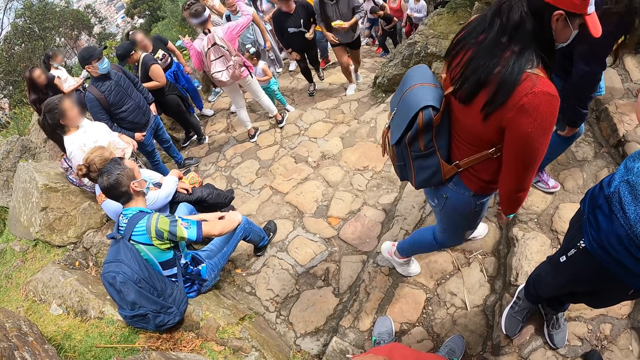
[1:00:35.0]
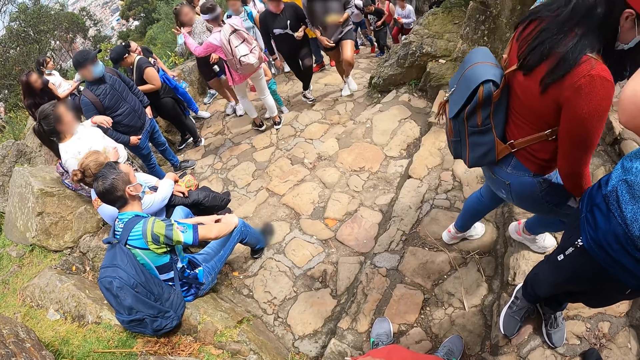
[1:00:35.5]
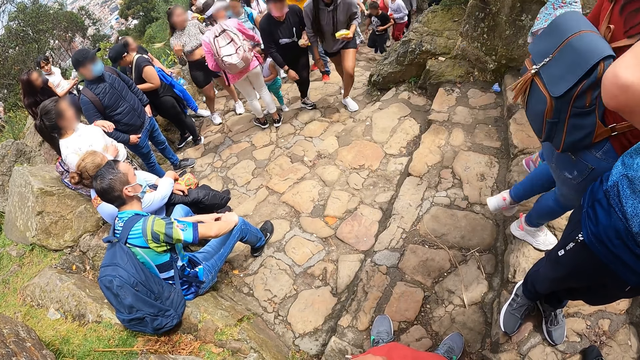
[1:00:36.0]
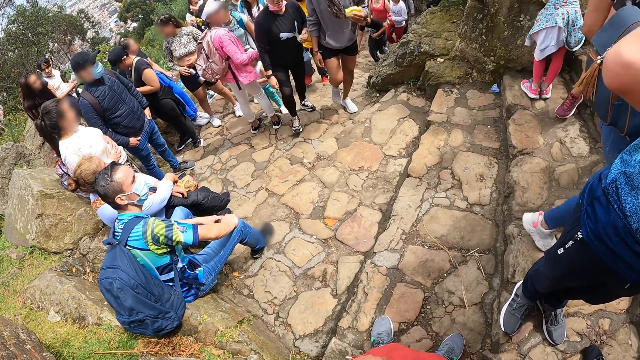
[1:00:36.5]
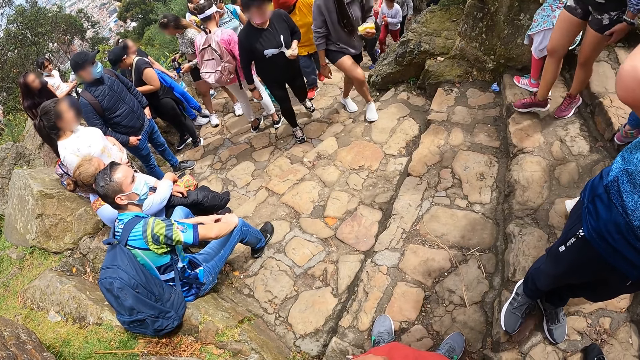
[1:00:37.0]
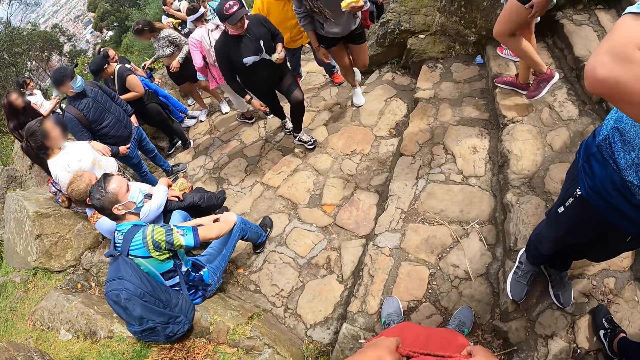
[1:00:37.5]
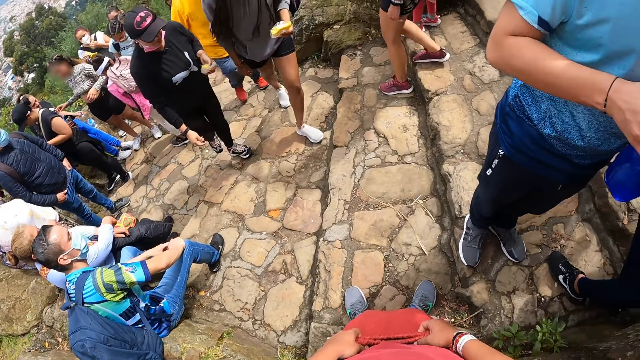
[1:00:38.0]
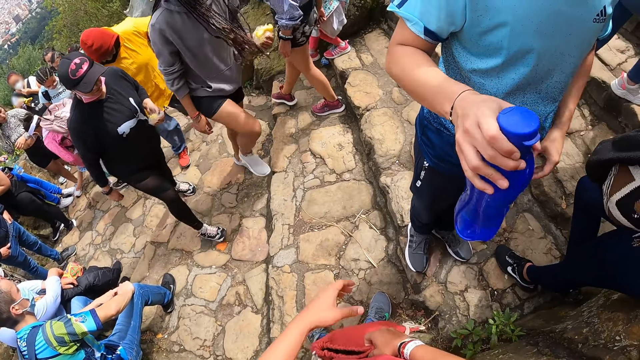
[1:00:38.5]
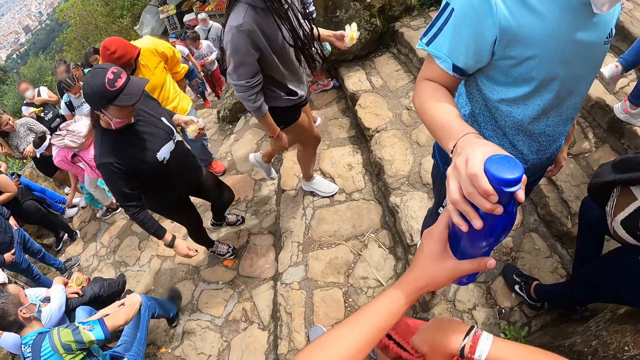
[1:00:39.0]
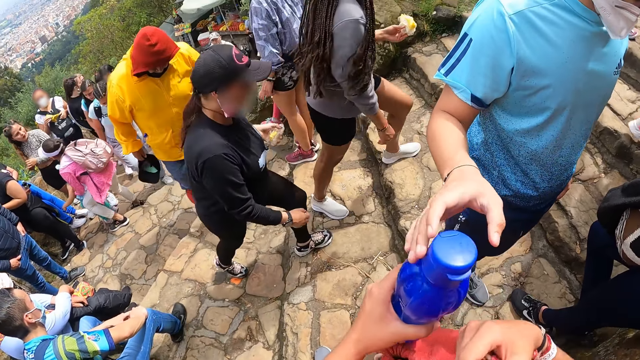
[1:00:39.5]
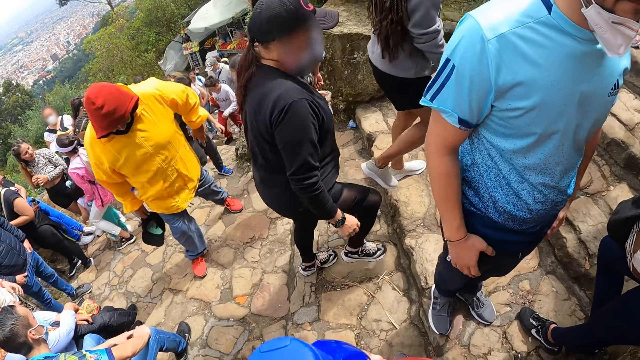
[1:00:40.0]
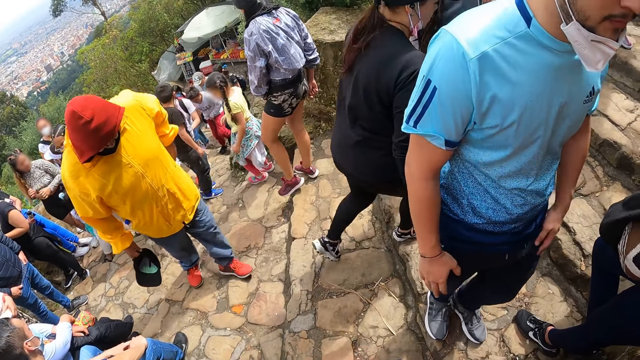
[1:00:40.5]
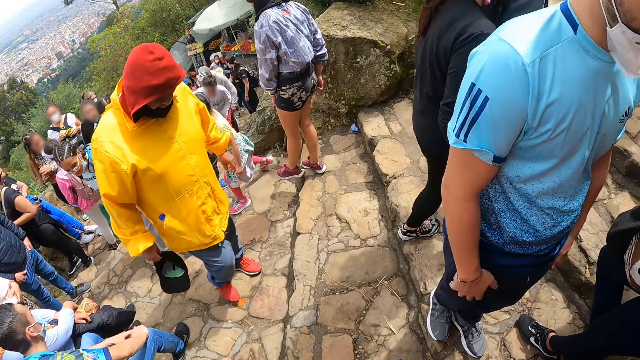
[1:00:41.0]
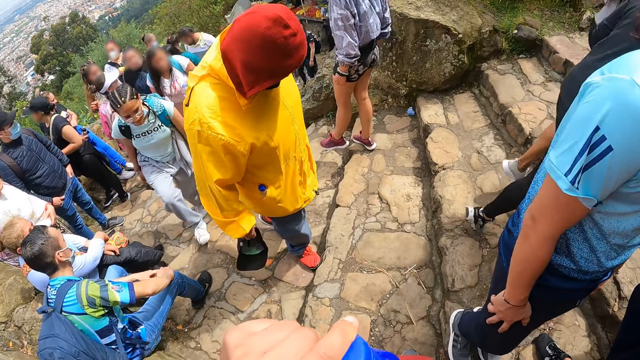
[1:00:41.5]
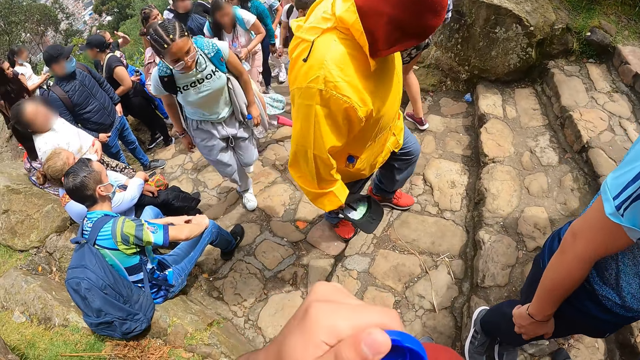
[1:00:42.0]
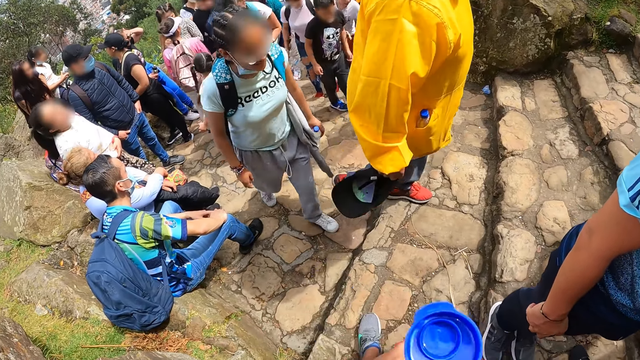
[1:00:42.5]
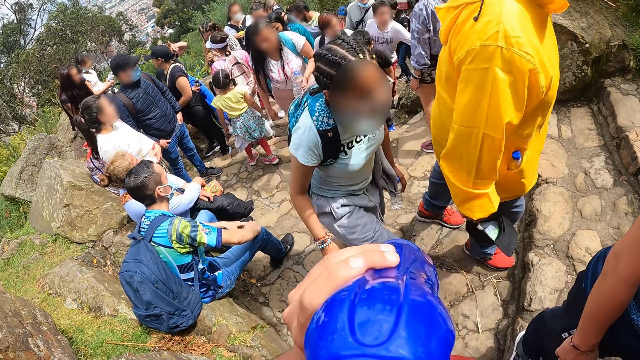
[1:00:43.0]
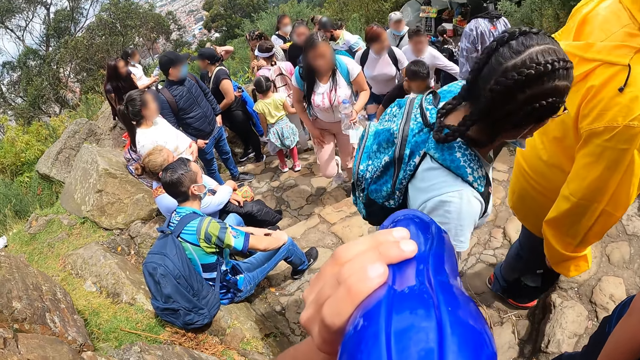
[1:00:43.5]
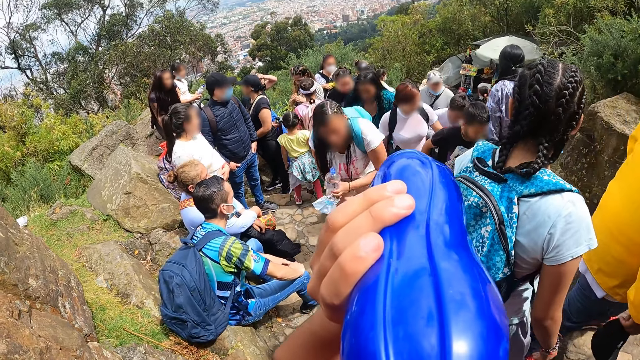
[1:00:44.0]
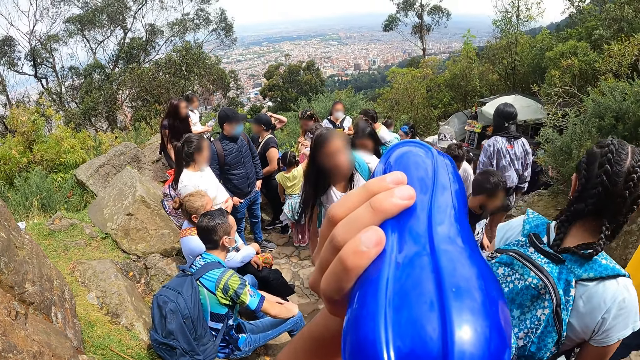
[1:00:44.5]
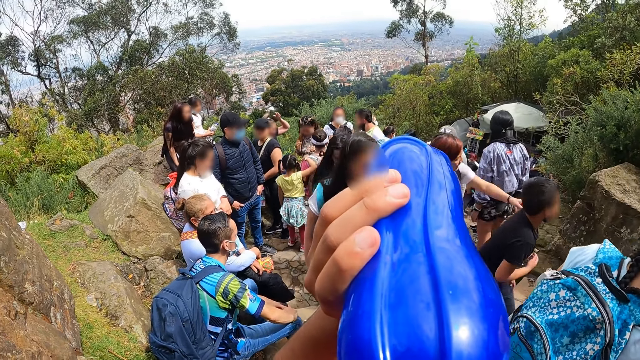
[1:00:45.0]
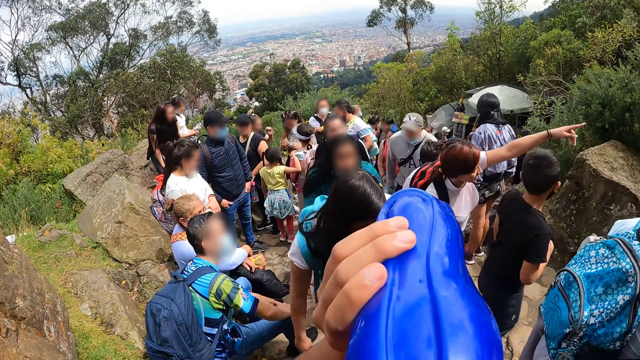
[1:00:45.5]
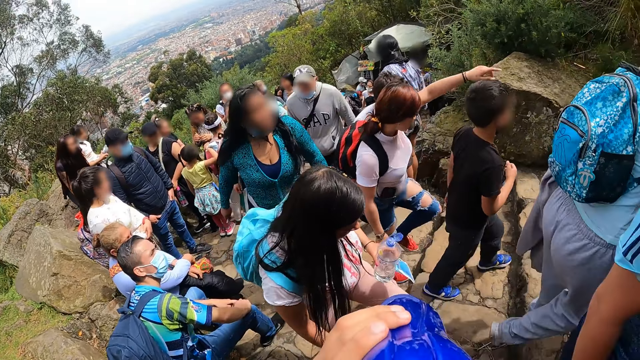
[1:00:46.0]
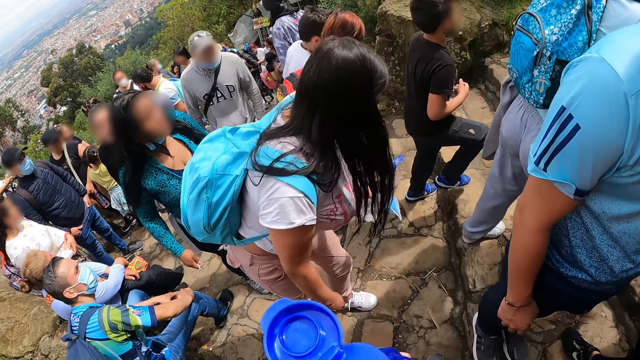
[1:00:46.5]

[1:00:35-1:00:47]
A man passes the bottle to the camera wearer. The camera wearer collects the blue bottle from the man with his left hand. He opens the blue bottle with his left hand. He takes a drink from the blue bottle in his left hand.

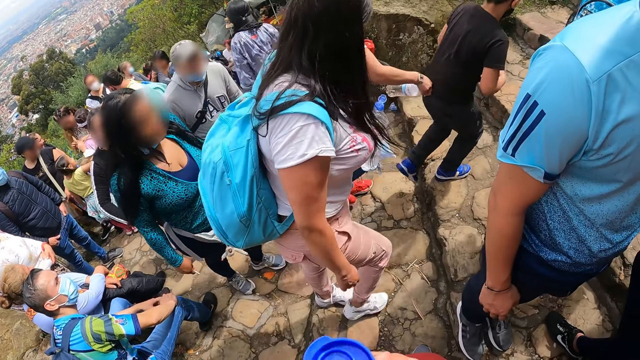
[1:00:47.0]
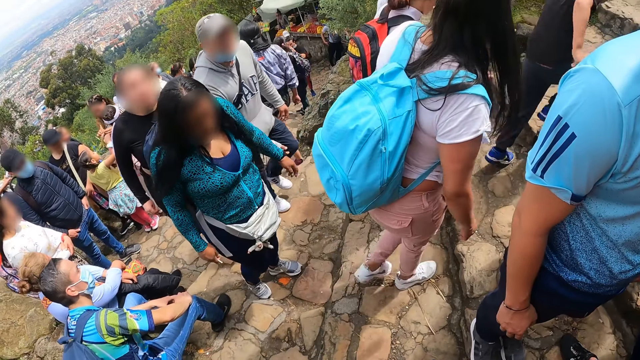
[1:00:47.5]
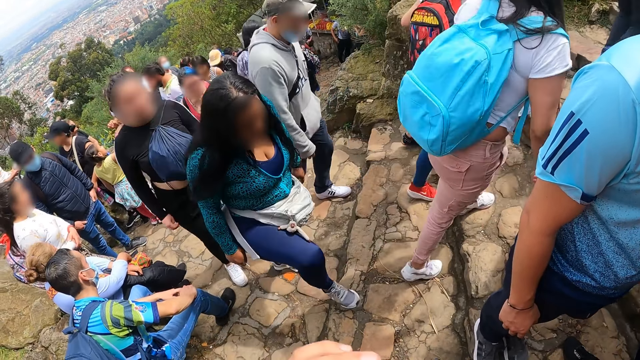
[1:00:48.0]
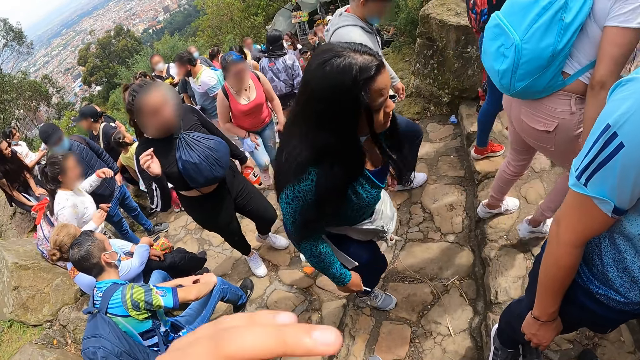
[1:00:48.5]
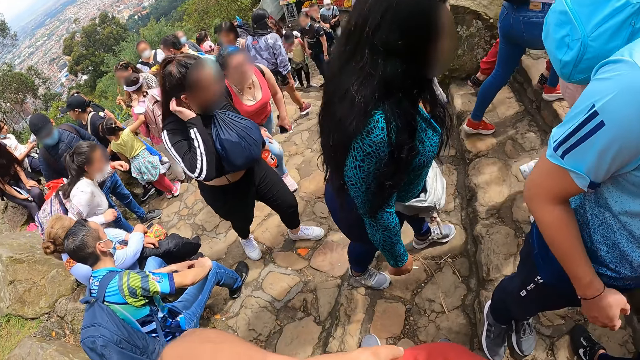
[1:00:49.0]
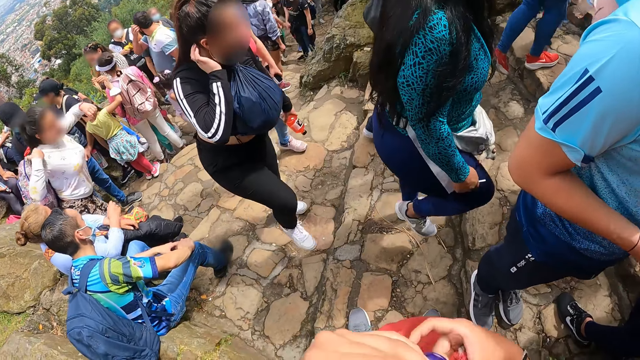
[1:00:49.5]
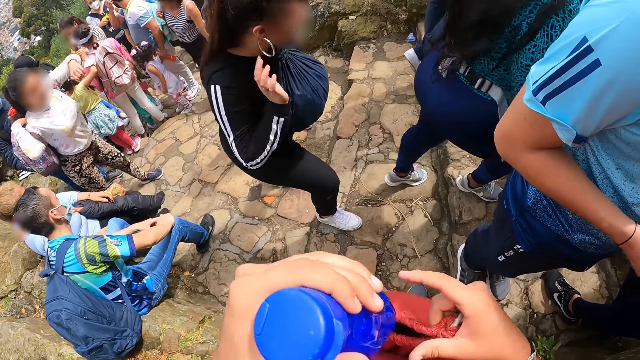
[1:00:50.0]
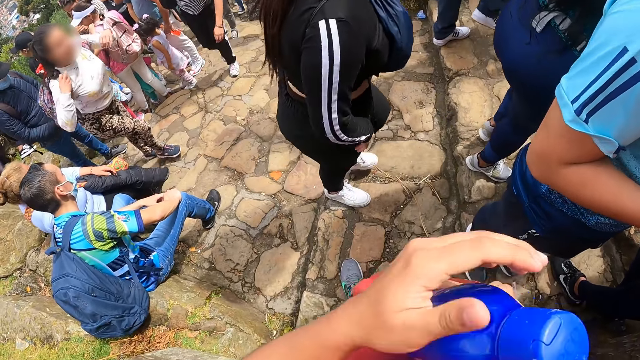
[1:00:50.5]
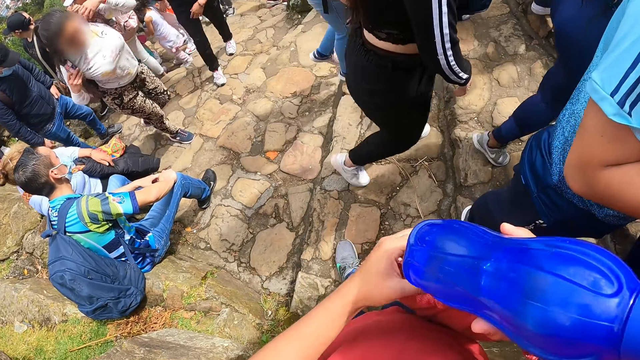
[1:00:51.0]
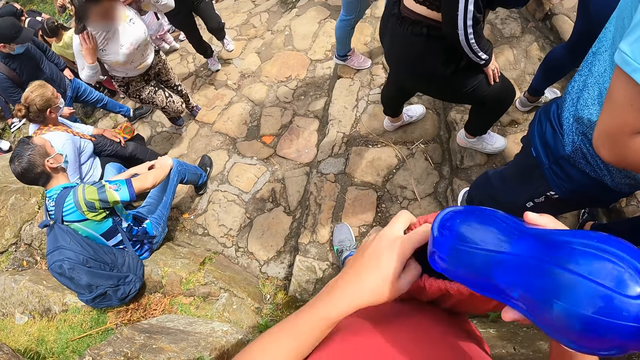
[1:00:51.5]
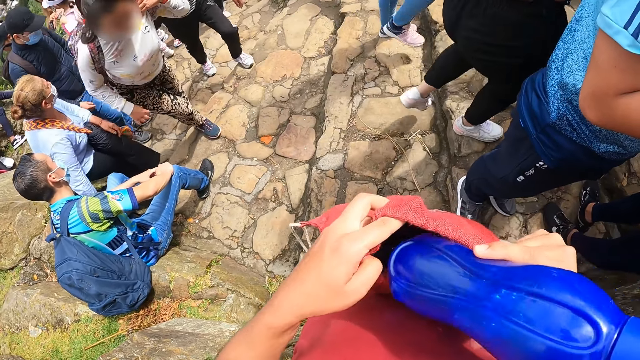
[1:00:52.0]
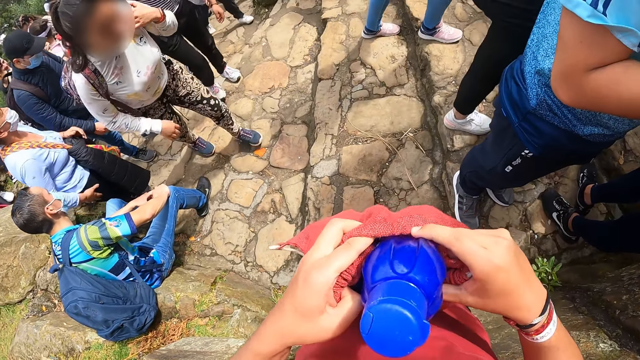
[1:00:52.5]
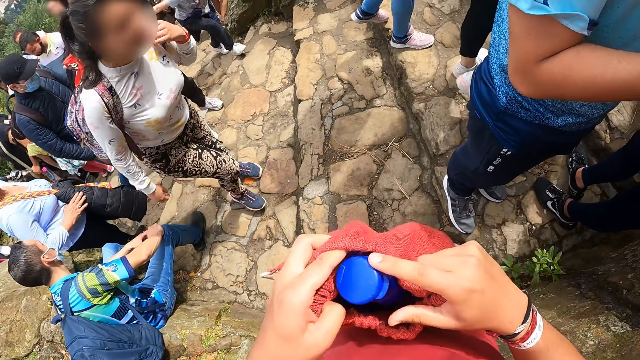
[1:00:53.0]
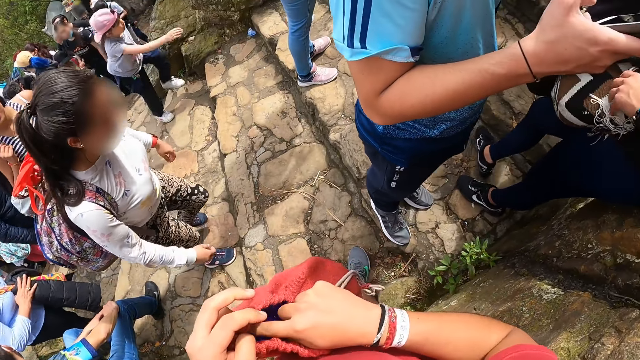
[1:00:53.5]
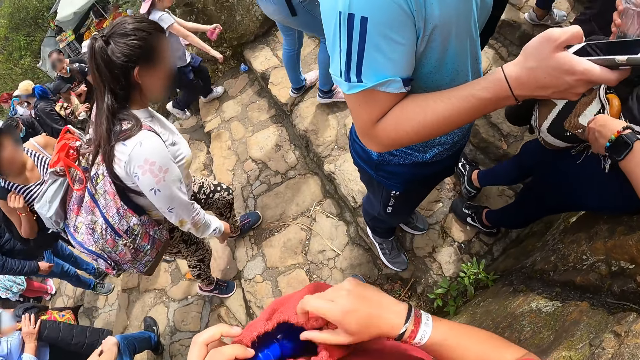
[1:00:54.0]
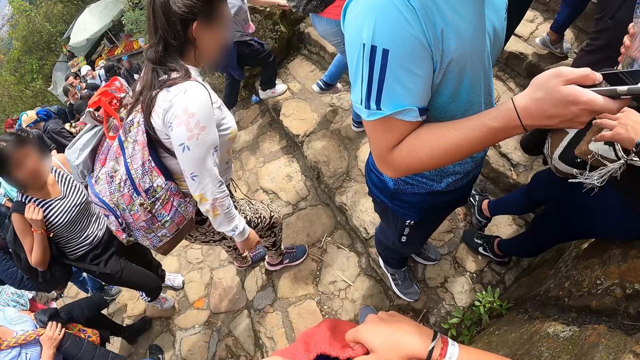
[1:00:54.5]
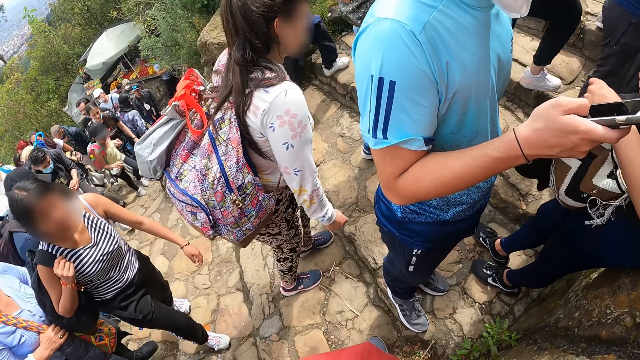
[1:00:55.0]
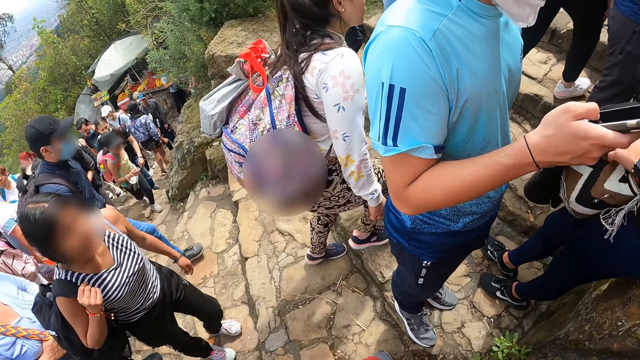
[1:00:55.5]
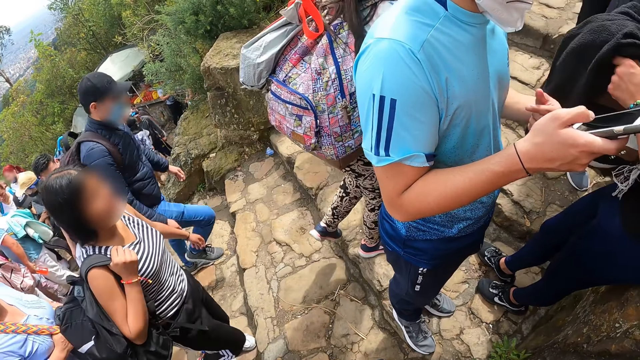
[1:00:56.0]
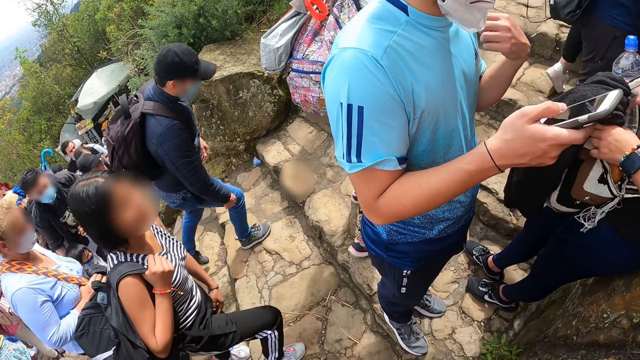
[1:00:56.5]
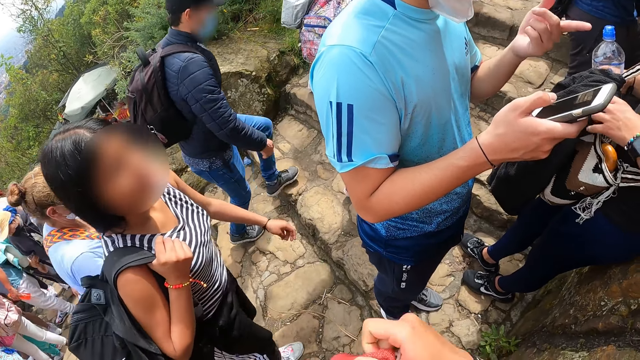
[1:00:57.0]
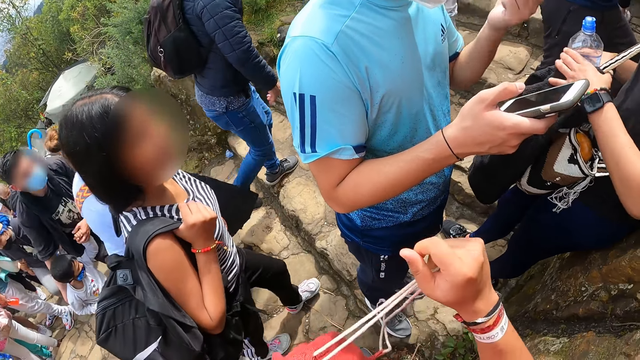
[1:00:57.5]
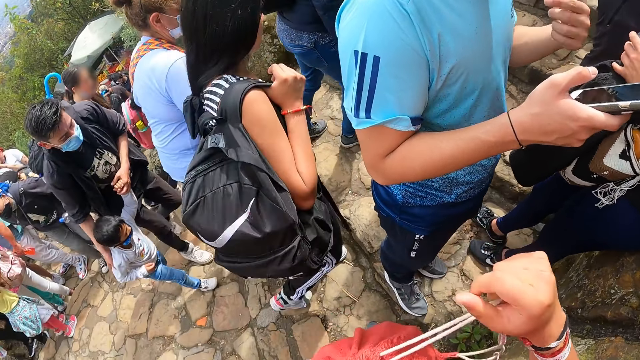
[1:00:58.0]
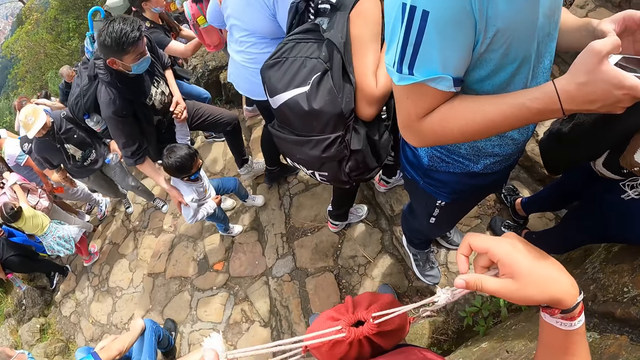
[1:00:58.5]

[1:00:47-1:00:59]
The camera wearer gestures out. He passes the blue bottle from his left hand to his right hand. He opens the red bag in his right hand with his left hand. He drops the blue bottle in his right hand in the red bag in his right hand. He closes the red bag with both hands. A man operates a phone in his right hand with his right hand. Another man lifts the bag with his left hand. The camera wearer closes the bag. The other man holds the bottle in his right hand with both hands.
